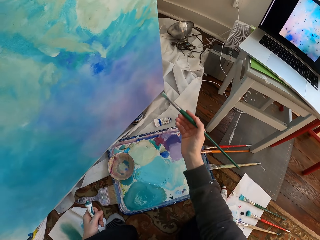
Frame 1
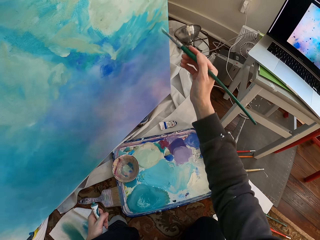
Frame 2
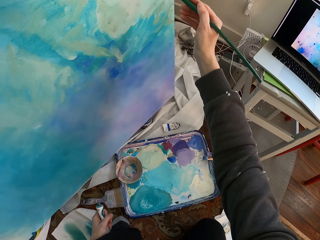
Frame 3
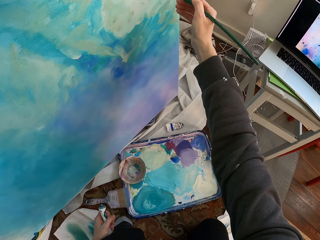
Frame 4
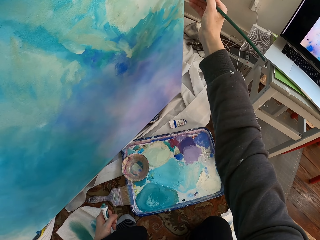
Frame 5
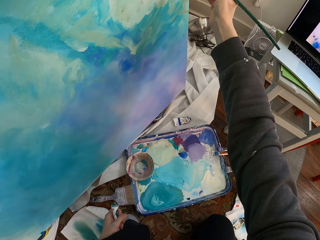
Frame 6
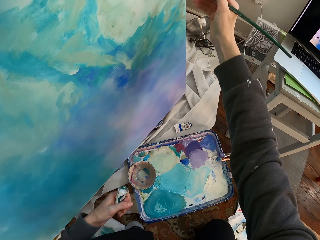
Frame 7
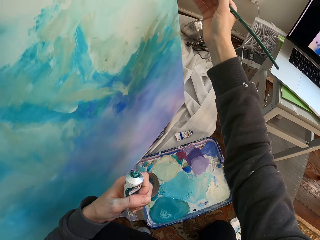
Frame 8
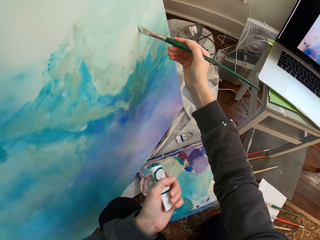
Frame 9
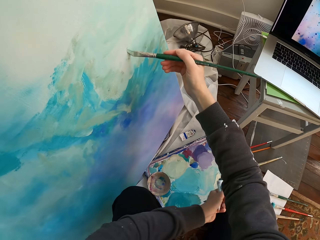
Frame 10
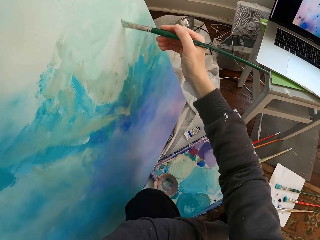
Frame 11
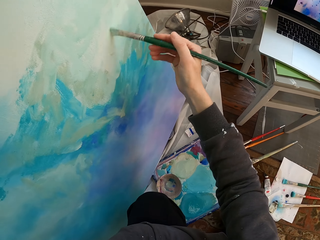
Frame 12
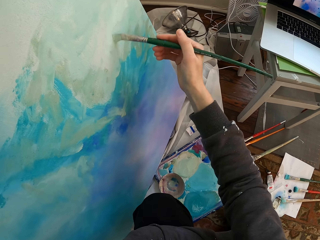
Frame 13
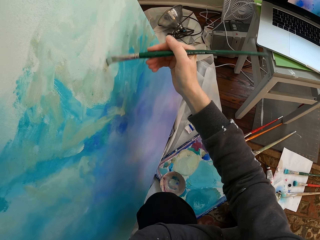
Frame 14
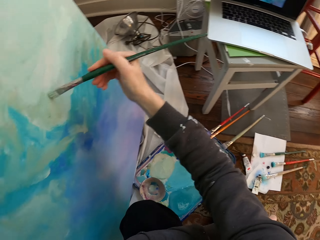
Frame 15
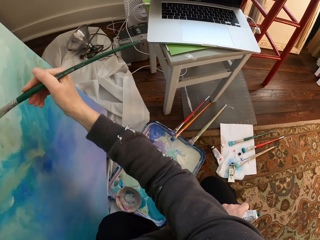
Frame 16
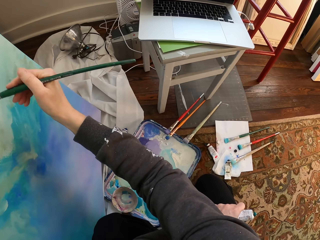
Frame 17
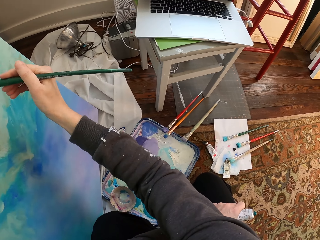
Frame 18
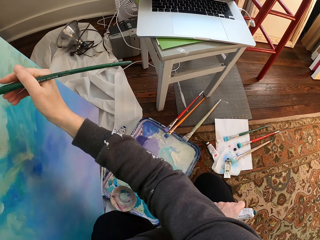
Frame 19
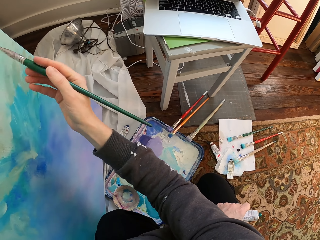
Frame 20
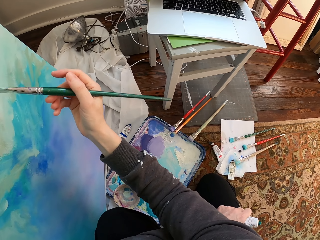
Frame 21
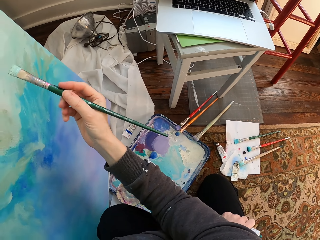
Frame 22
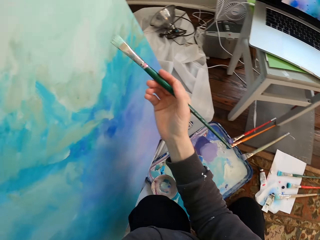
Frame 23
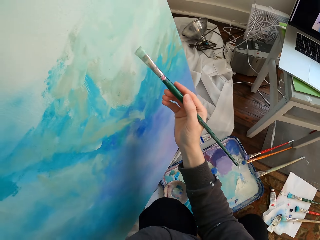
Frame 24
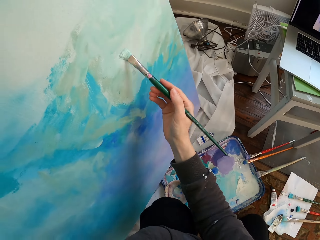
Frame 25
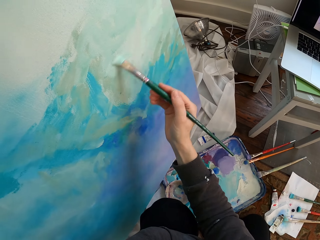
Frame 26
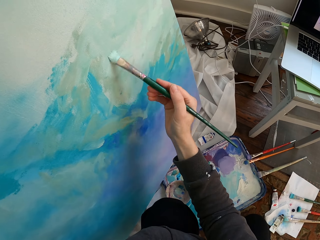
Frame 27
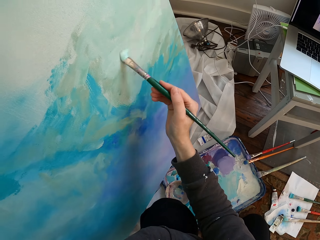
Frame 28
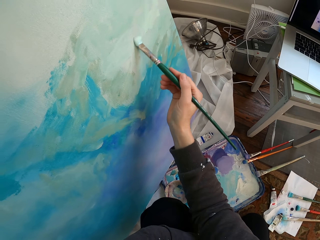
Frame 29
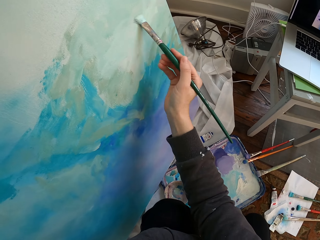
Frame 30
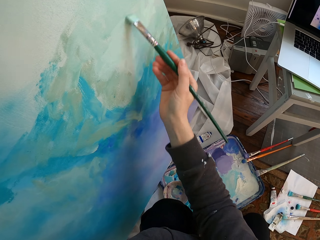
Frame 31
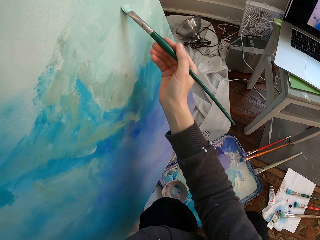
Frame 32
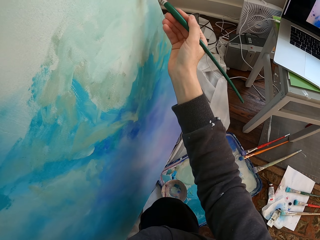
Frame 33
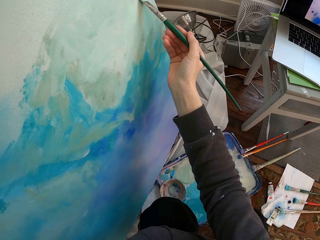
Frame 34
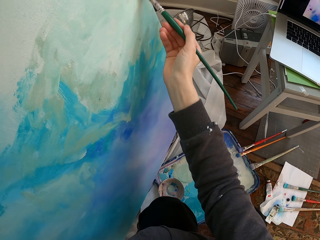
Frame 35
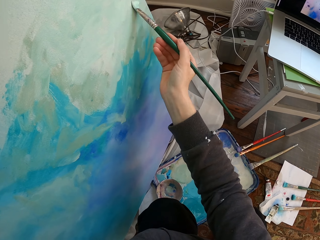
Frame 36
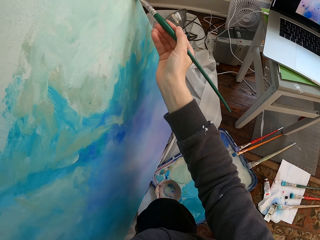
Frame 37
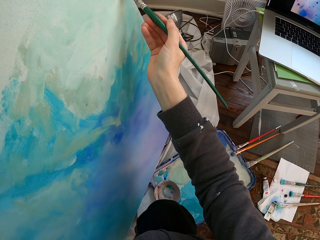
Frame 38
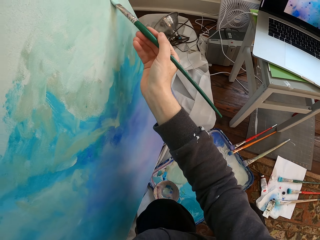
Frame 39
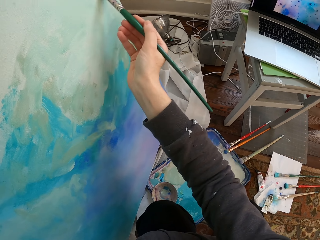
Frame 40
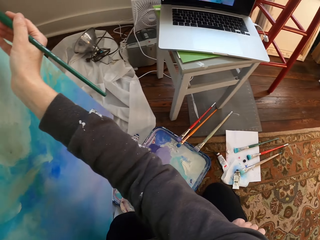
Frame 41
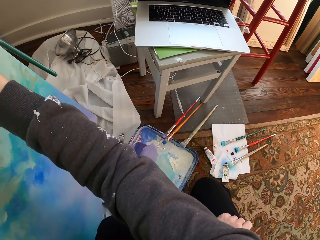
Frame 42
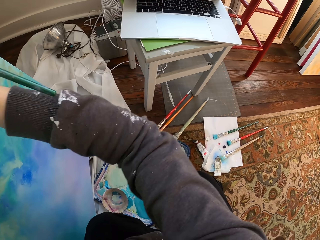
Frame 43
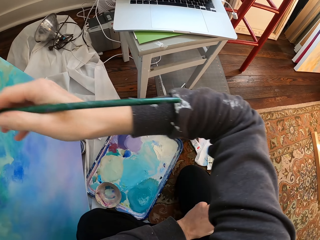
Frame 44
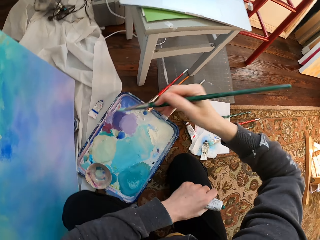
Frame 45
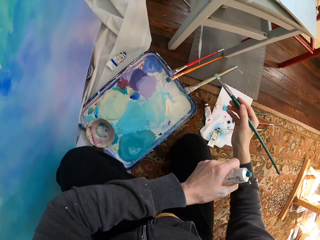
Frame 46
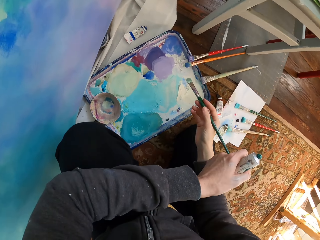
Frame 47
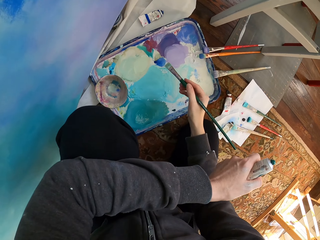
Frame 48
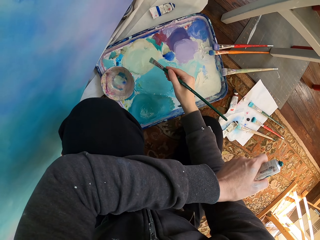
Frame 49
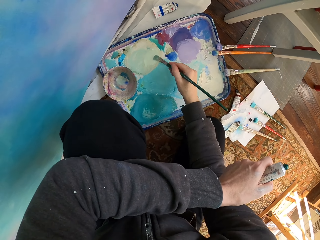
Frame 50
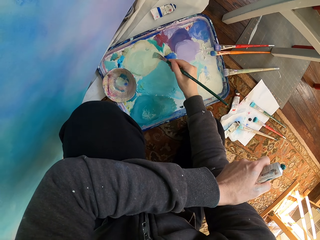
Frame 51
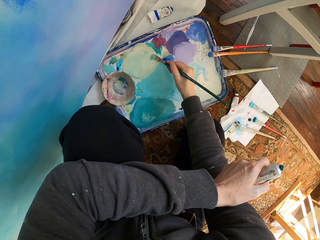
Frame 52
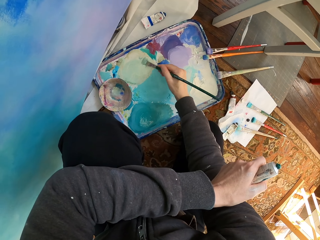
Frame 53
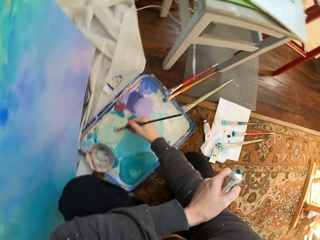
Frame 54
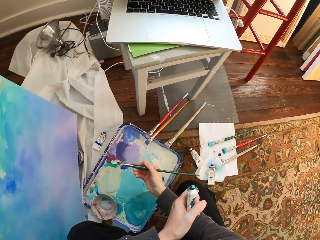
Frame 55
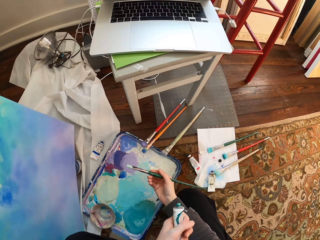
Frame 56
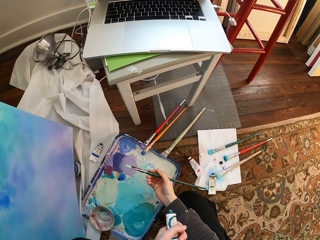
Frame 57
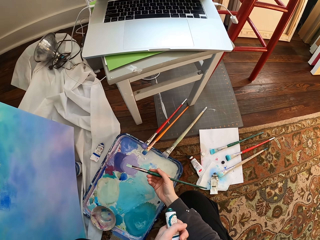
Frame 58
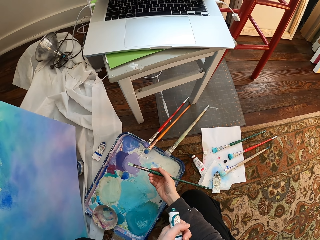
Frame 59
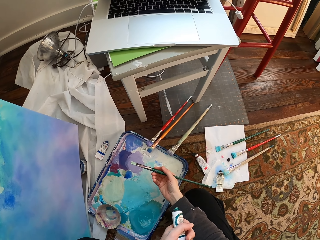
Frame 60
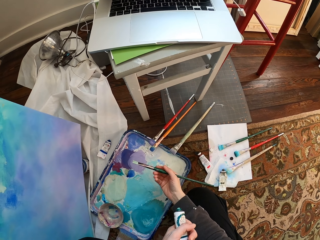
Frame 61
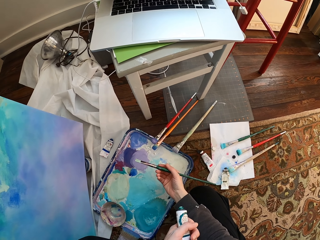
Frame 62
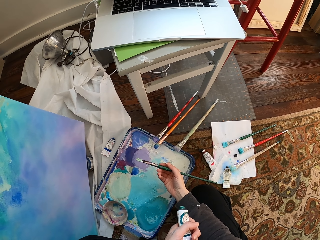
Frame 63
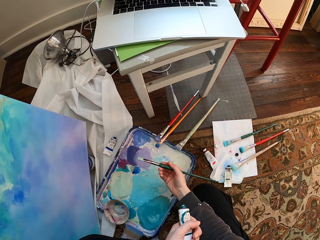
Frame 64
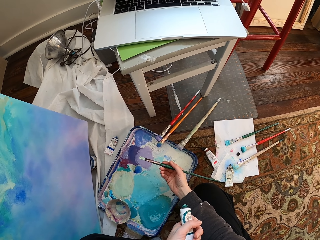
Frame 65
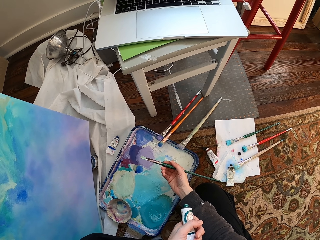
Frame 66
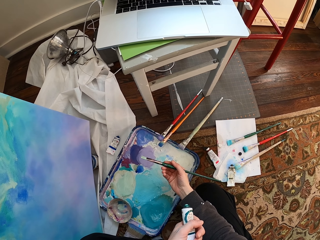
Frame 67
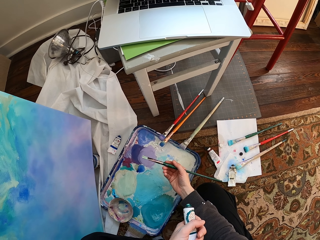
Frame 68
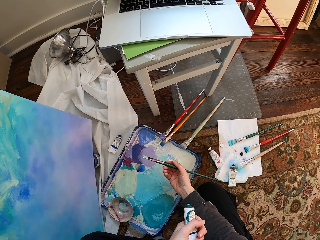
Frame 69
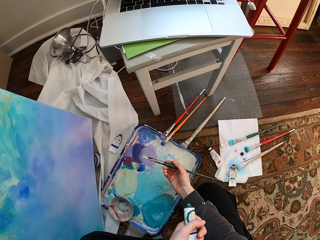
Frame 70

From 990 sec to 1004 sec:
The camera wearer paints the board. They mix paint. They brush the paint.

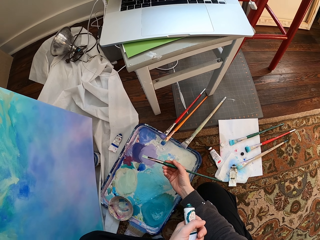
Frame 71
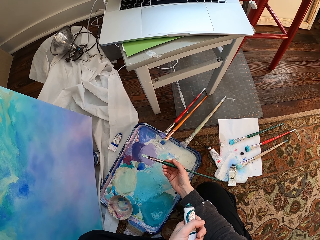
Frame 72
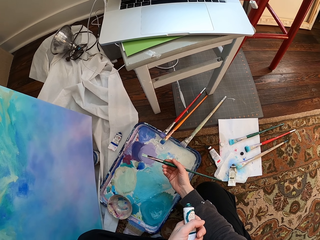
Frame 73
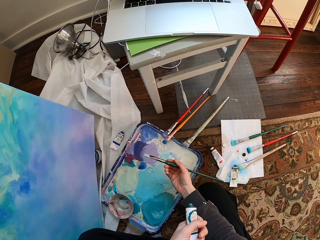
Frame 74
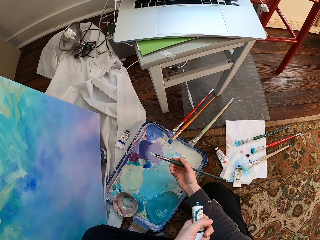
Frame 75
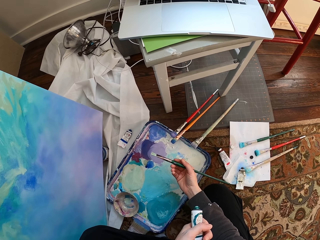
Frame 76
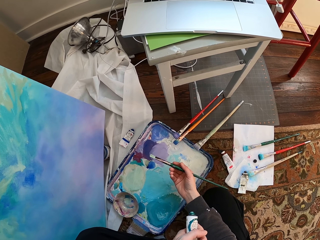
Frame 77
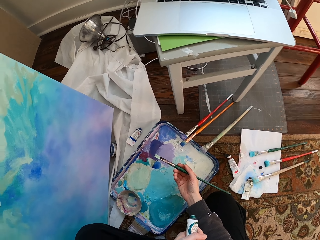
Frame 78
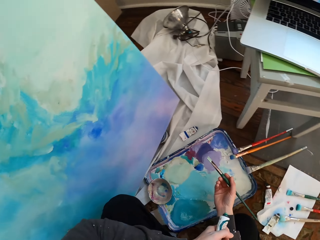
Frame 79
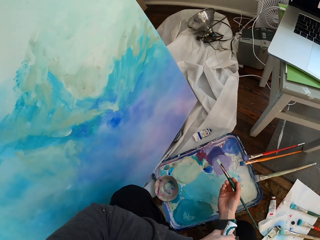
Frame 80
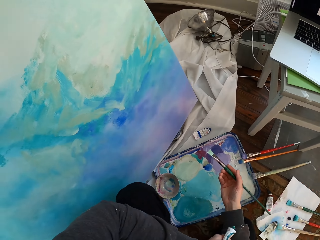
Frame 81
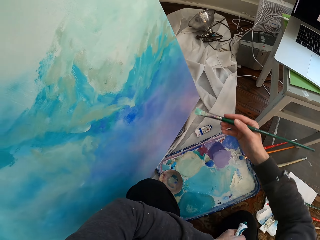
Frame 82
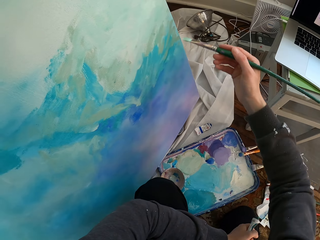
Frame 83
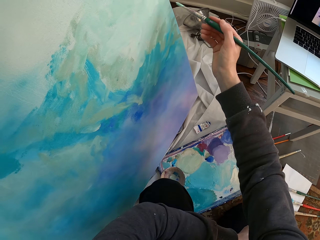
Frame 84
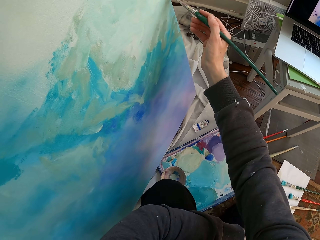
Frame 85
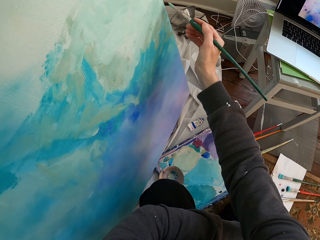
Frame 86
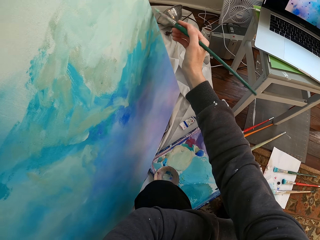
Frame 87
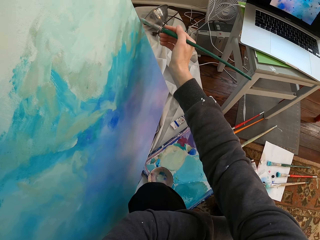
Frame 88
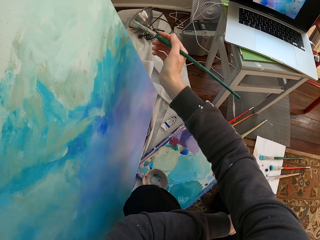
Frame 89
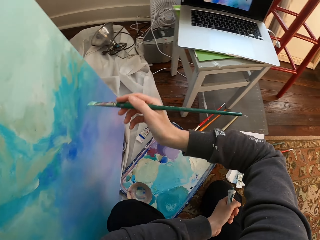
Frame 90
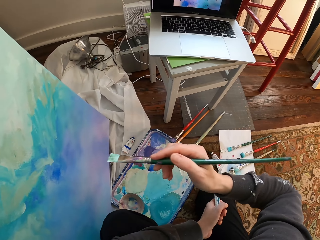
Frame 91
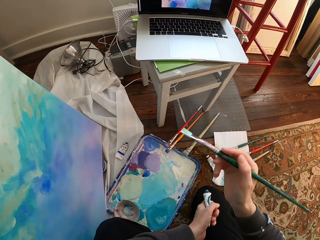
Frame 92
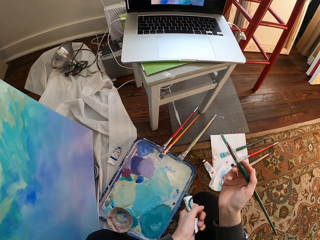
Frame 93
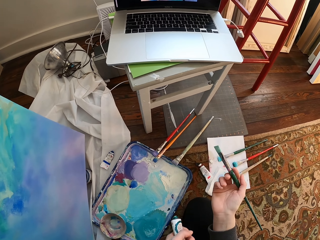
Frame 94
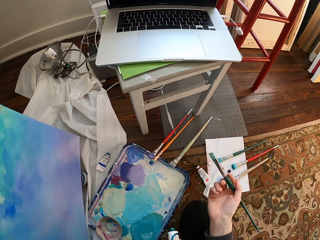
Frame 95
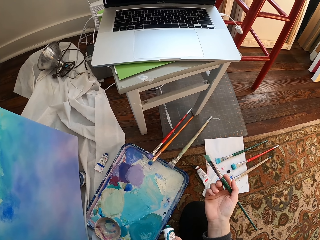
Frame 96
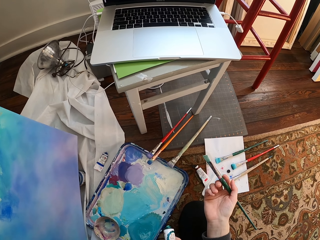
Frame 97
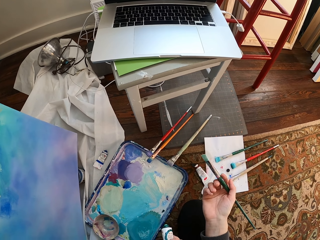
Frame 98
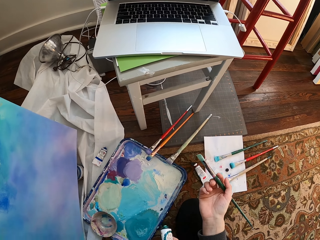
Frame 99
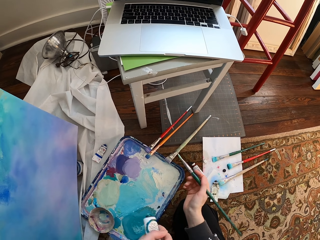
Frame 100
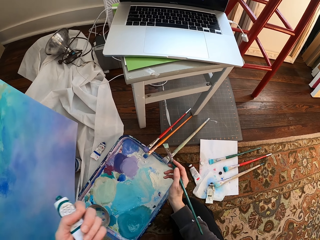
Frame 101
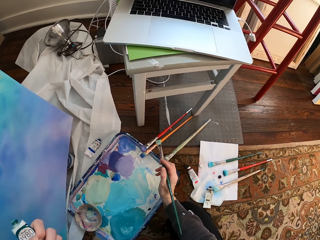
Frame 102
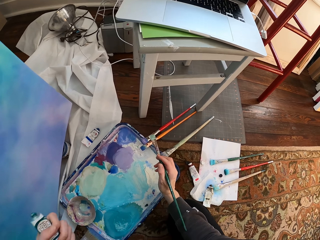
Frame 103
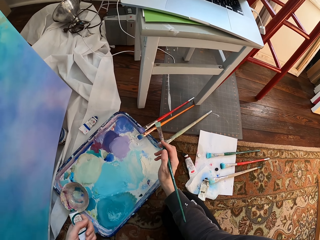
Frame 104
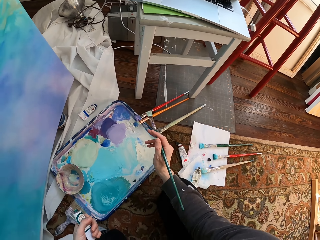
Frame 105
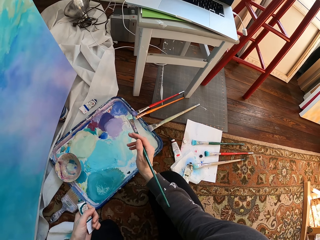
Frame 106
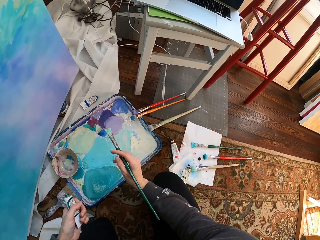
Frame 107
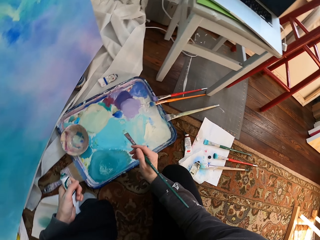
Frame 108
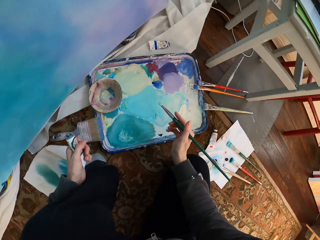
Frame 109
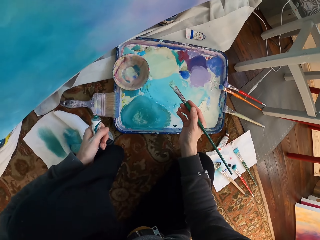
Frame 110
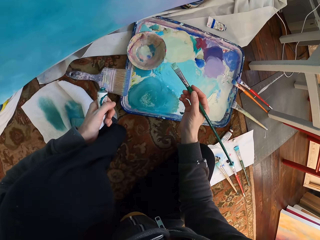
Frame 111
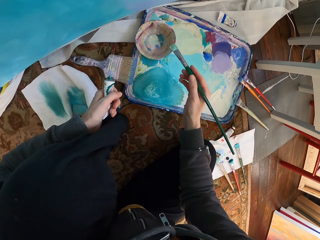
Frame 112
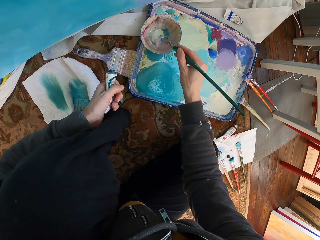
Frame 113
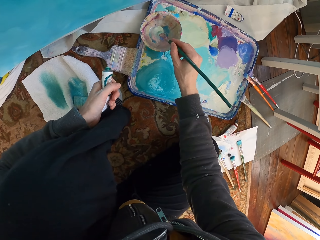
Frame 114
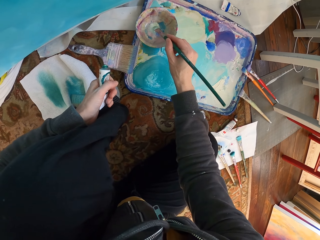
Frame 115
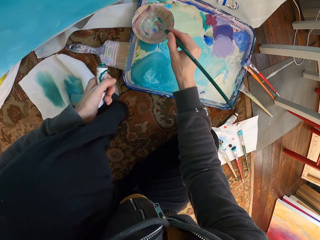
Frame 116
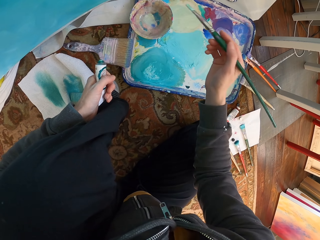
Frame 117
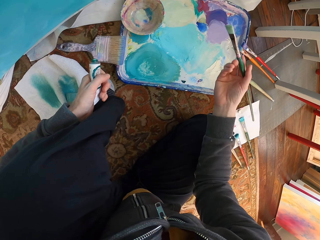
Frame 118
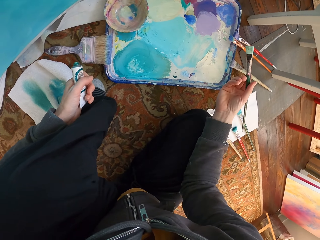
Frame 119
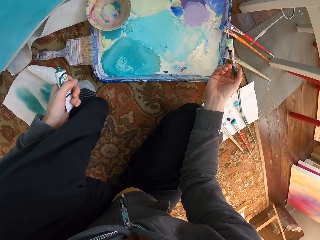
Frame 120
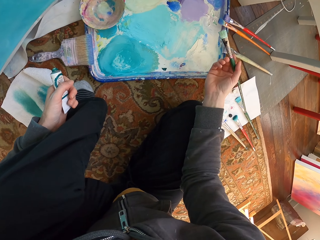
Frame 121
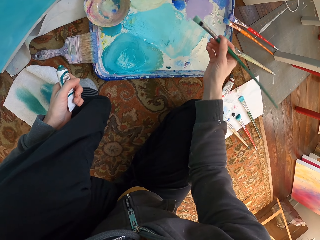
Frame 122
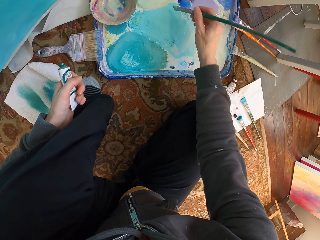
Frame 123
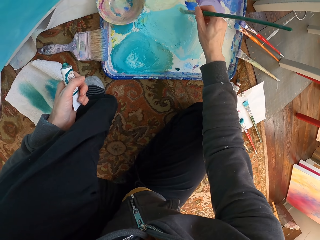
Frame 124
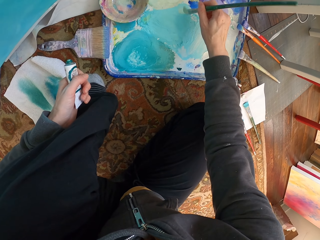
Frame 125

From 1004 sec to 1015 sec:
The camera wearer stops. They paint the board. They stop. They dip the paint brush in the paint dish.
